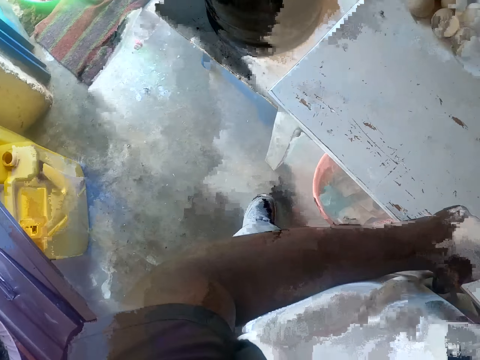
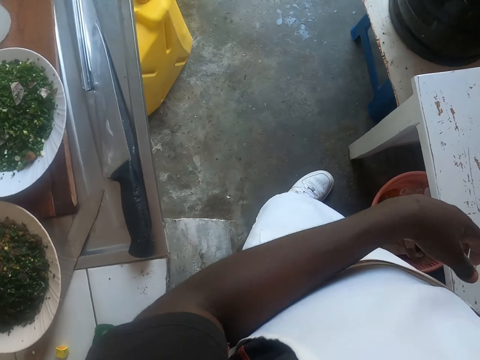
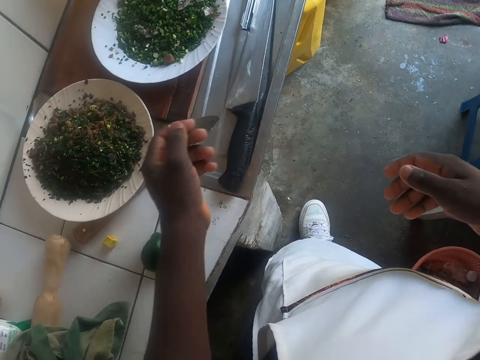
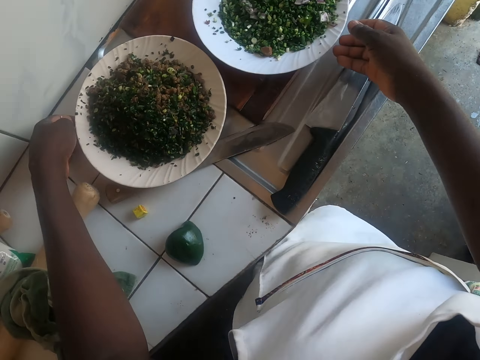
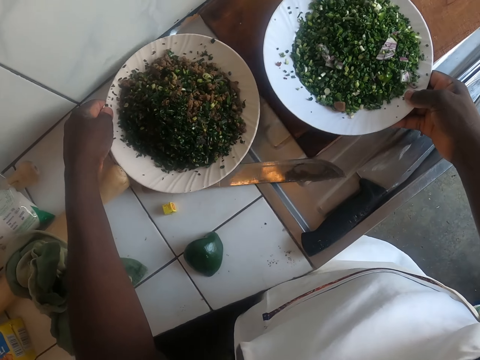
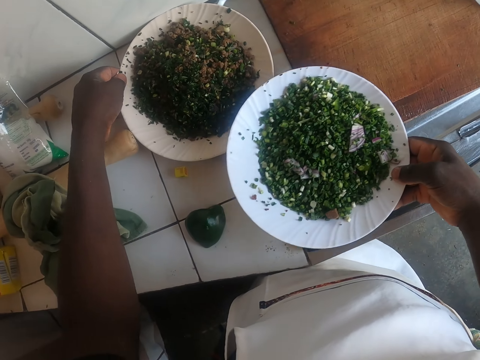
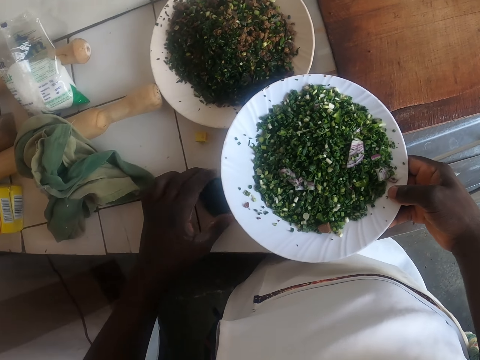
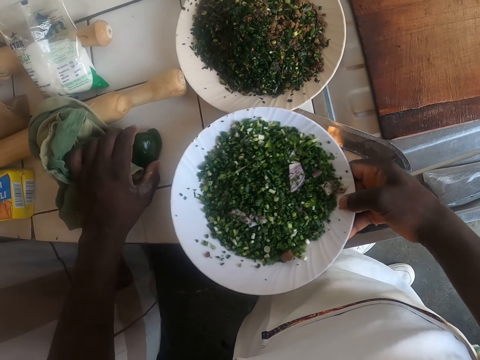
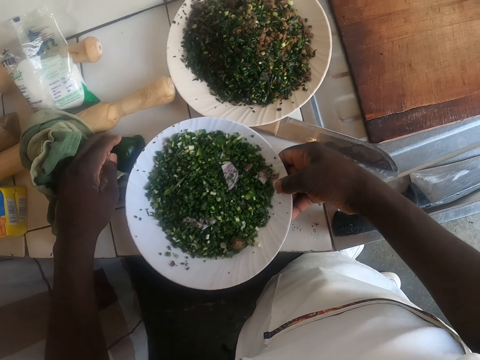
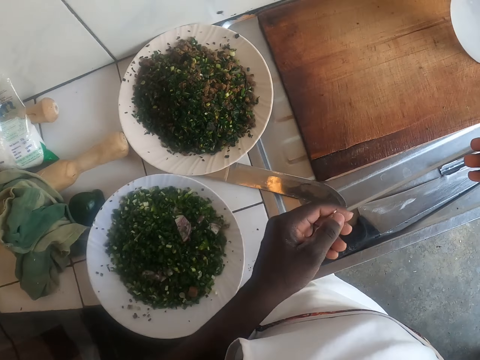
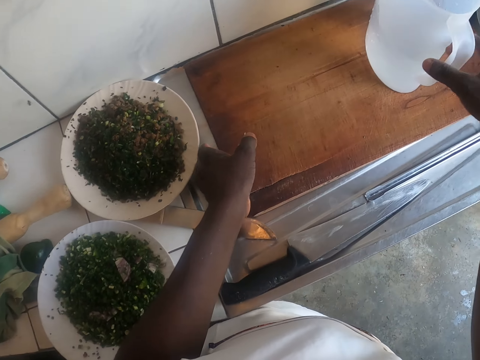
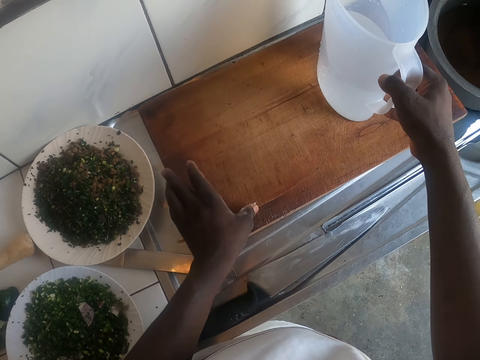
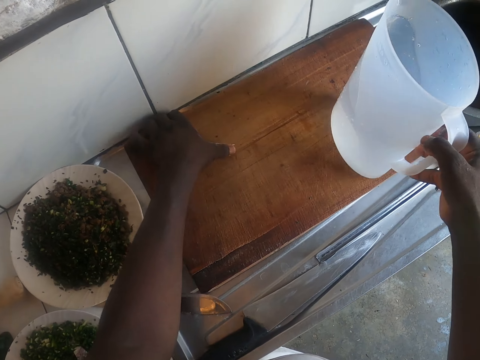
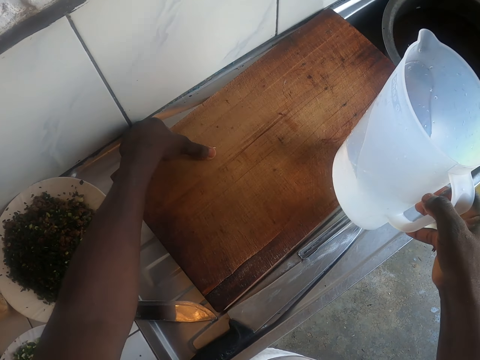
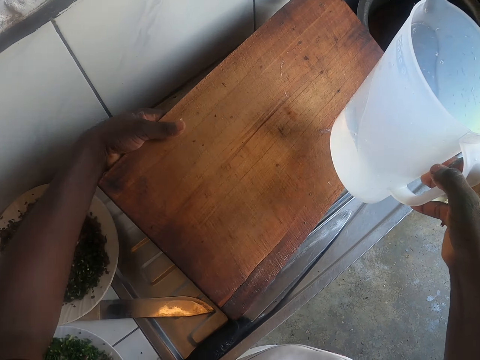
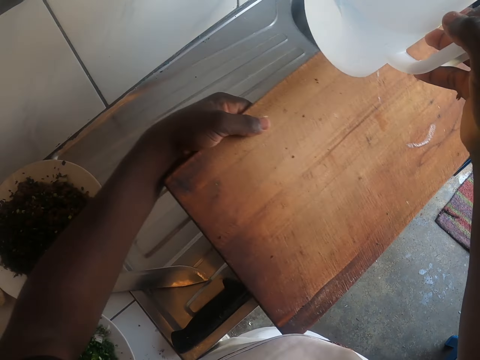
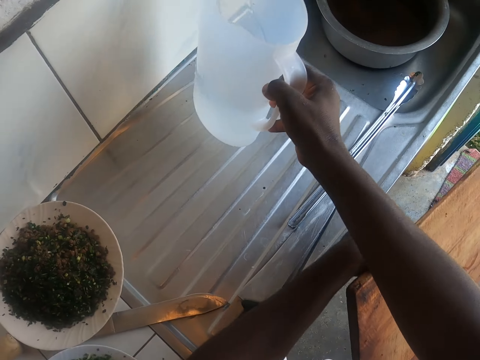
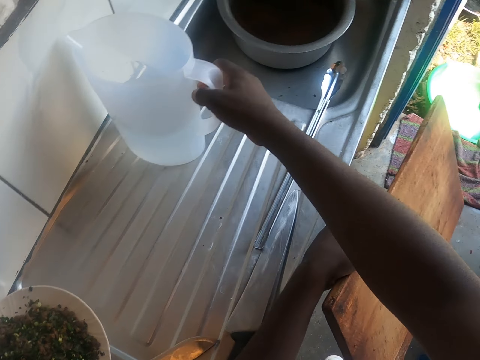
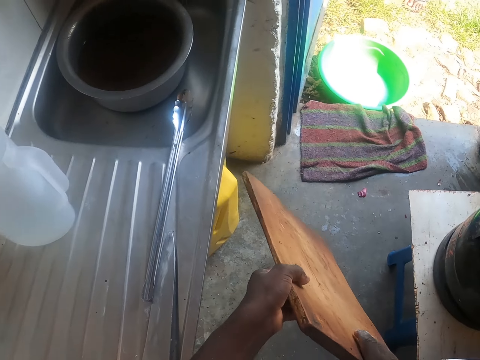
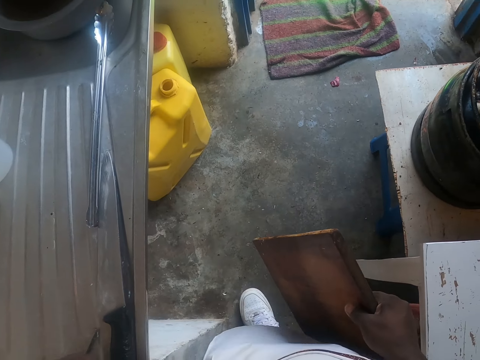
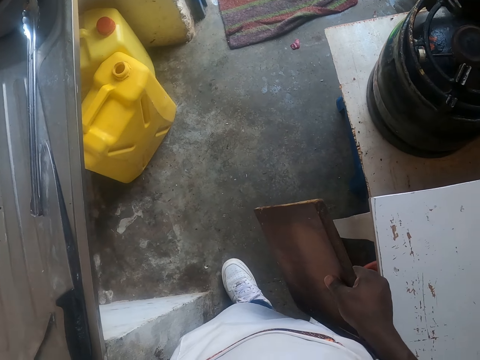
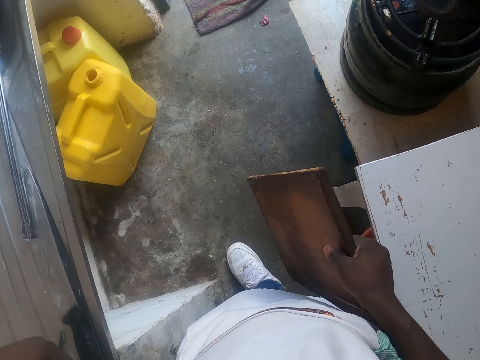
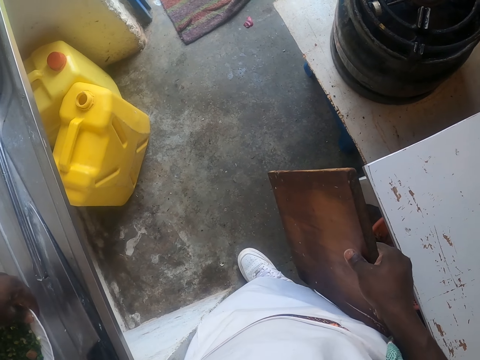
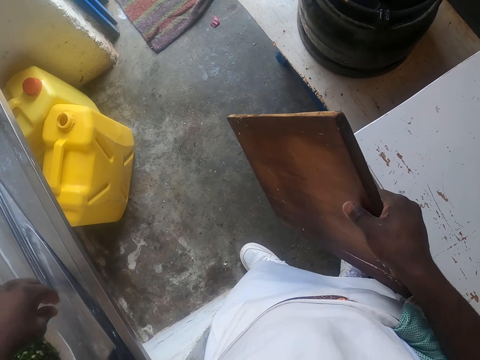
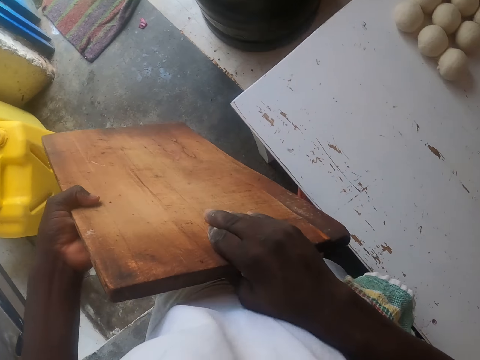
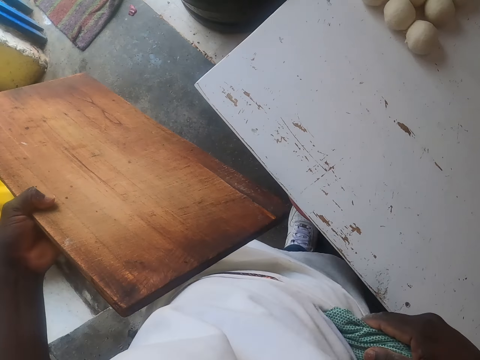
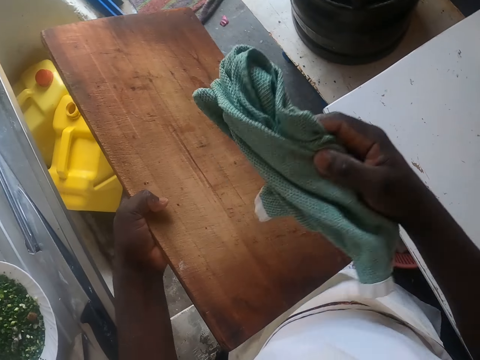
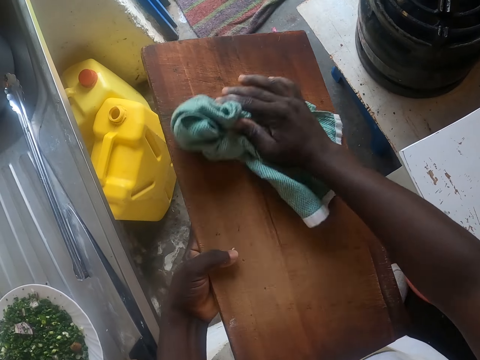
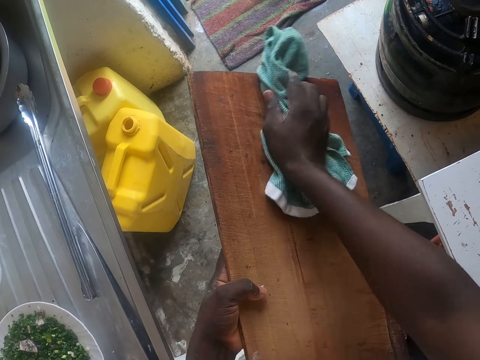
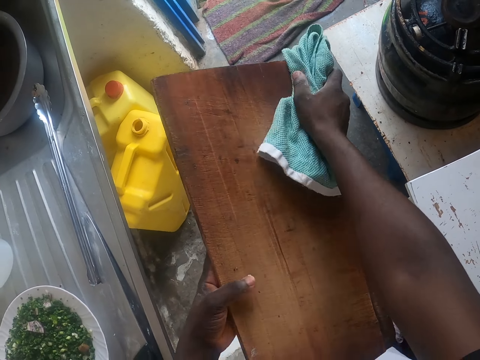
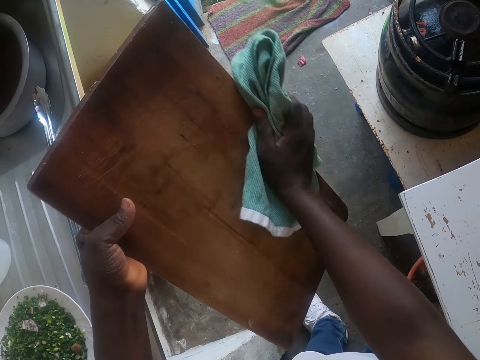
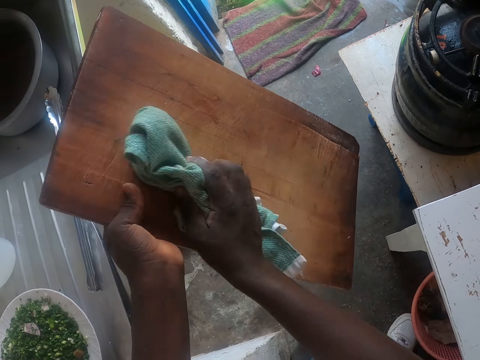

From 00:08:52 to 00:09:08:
The camera wearer puts the towel in the apron's pocket. They pick up the plates of vegetables. They hold the plates with both hands. They put the plate down. They pick up a plate of onions with the right hand. They push the green pepper. They pull the green pepper with the left hand. They drop the plates aside with the right hand. They pick up a jug of water with the right hand and pick up a chopping board with the left hand. They drop the jug of water beside the sink. They take the chopping board from the left hand. They stand. They hold the chopping board from the right hand. They take the chopping board from the right hand. They remove the towel from the apron's pocket. They wipe the chopping board with the towel.

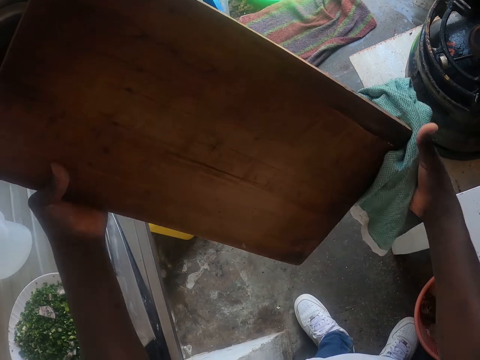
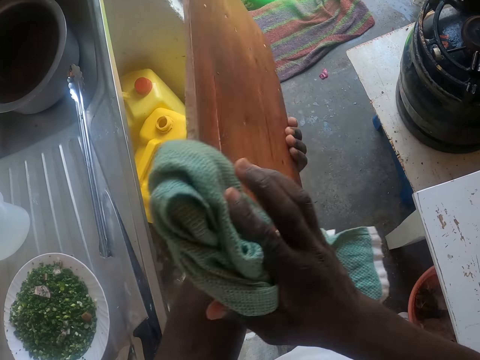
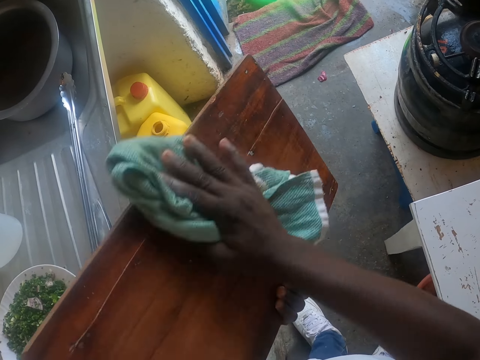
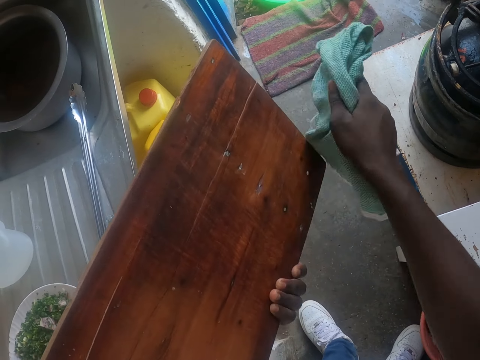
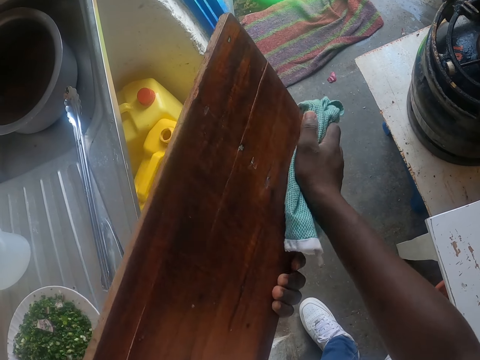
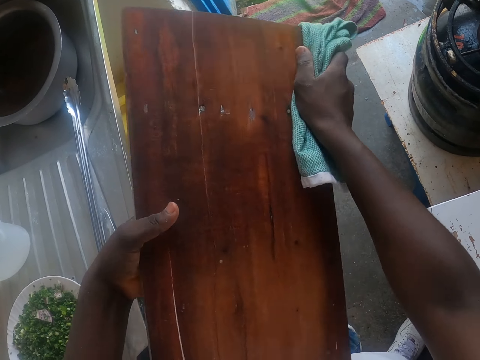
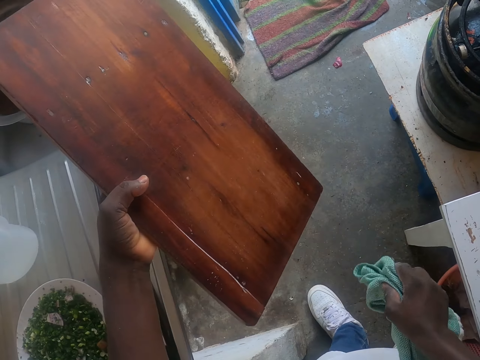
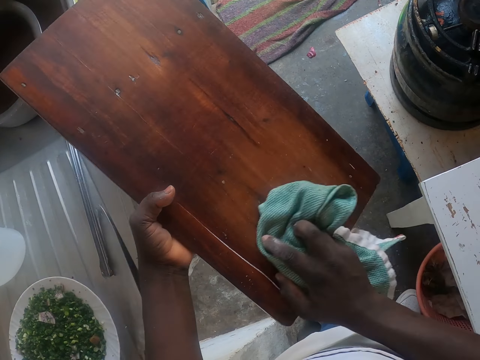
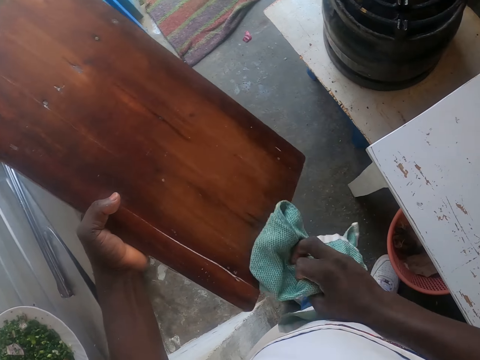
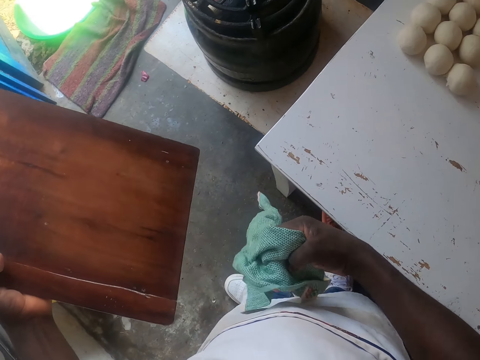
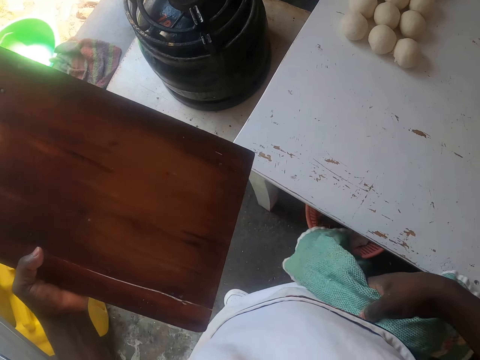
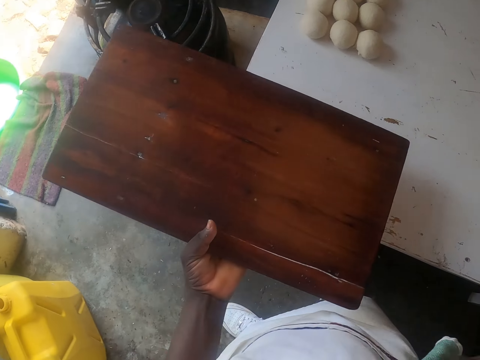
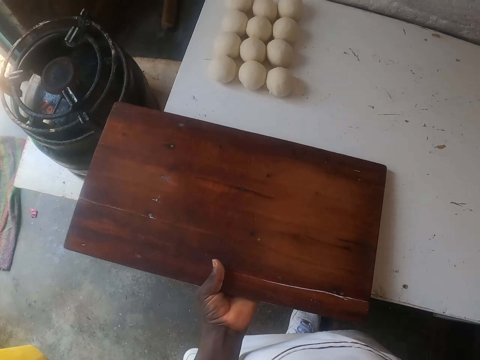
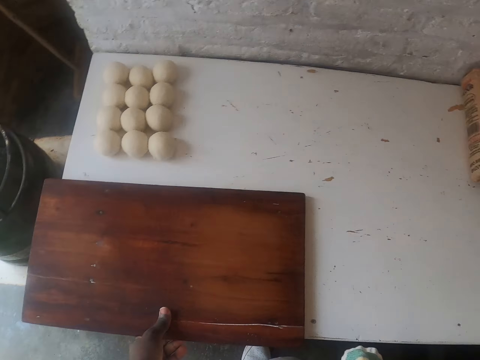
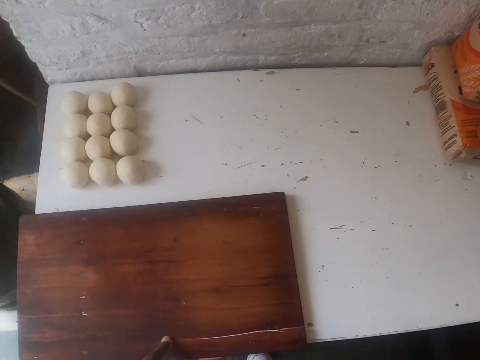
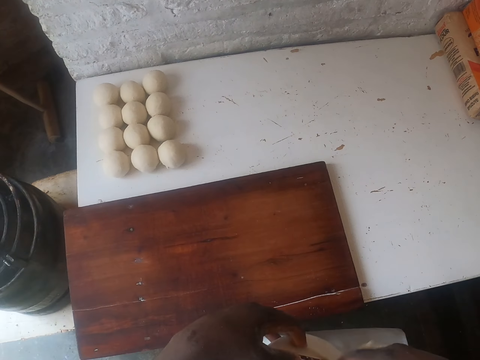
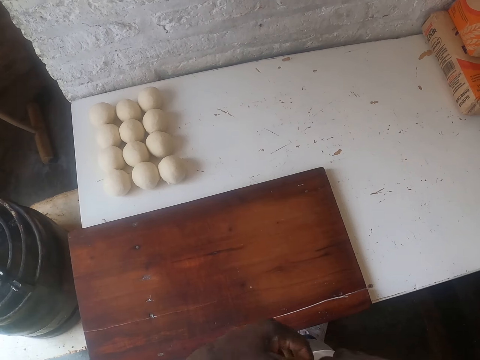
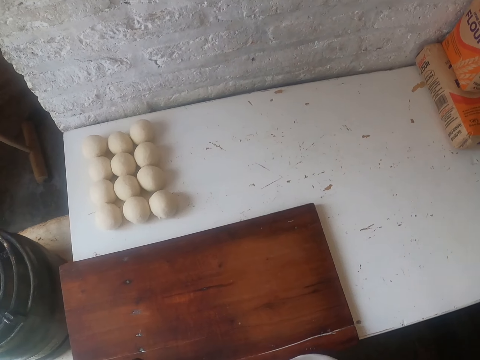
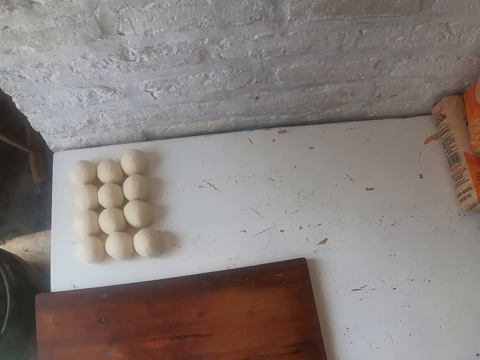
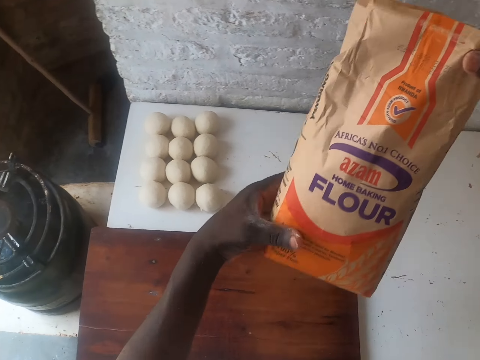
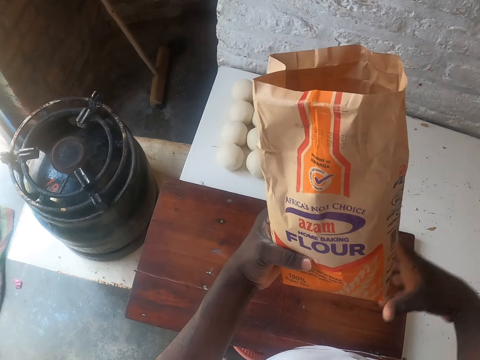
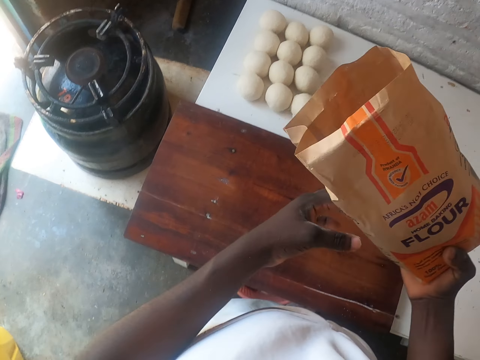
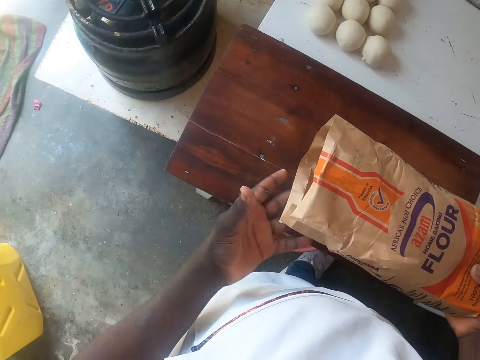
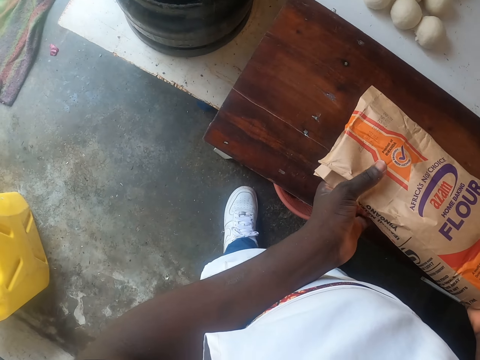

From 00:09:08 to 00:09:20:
The camera wearer turns the chopping board from the left hand. They wipe the chopping board with a towel. They stop wiping the chopping board. They hold the towel with the right hand. They drop the chopping board on the table. They put the towel in the apron's pocket. They place the chopping board on the table. They take a packet of flour.
